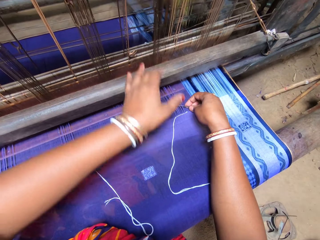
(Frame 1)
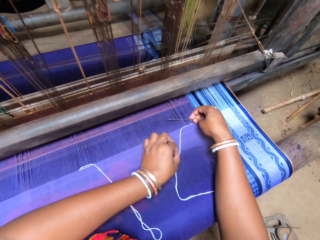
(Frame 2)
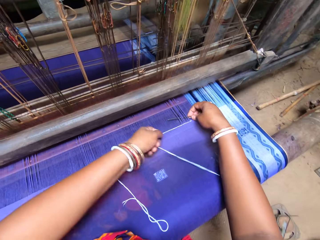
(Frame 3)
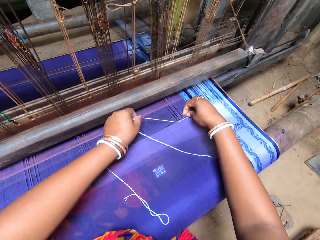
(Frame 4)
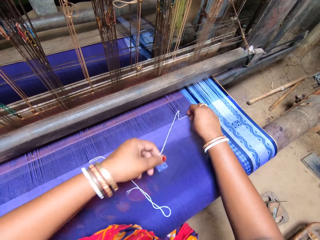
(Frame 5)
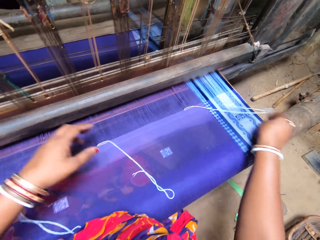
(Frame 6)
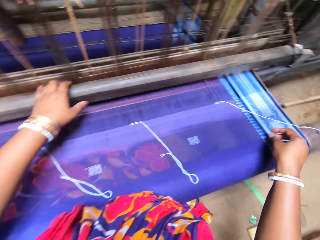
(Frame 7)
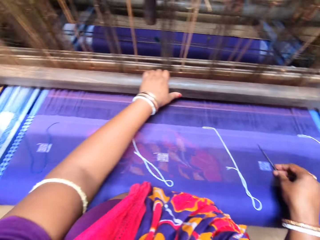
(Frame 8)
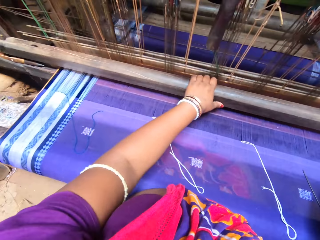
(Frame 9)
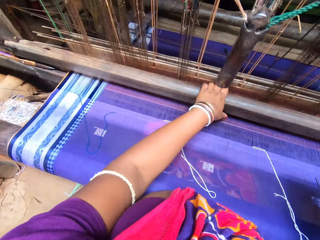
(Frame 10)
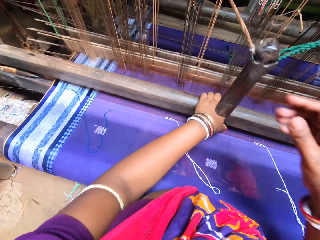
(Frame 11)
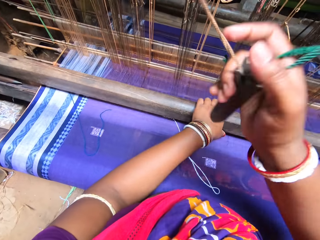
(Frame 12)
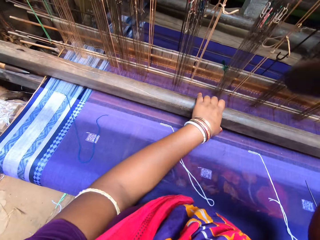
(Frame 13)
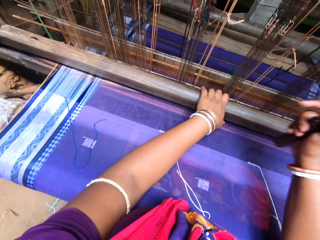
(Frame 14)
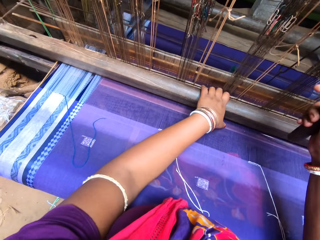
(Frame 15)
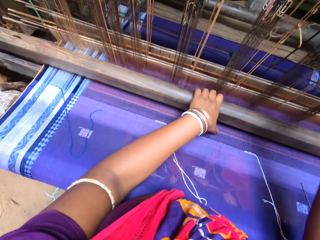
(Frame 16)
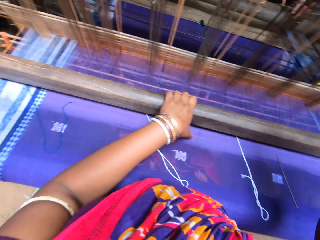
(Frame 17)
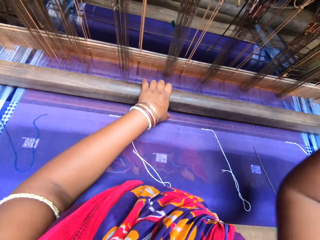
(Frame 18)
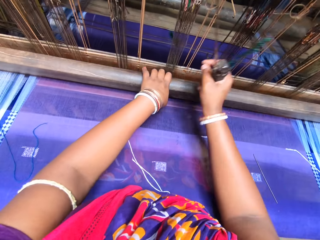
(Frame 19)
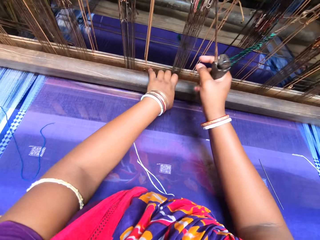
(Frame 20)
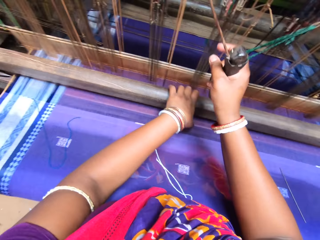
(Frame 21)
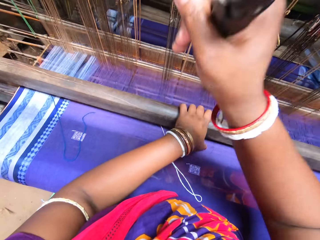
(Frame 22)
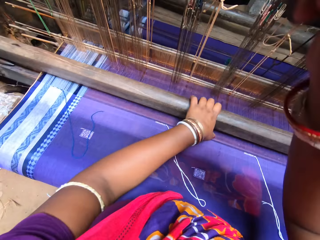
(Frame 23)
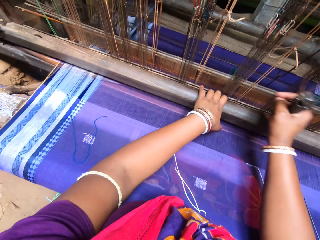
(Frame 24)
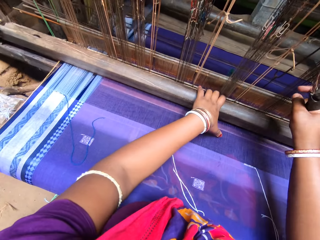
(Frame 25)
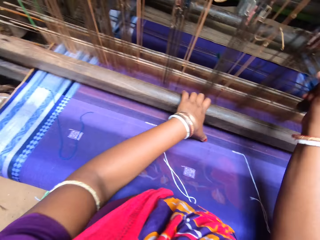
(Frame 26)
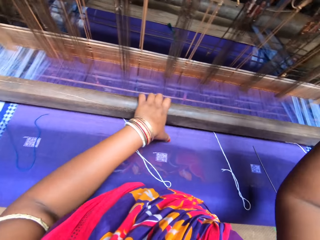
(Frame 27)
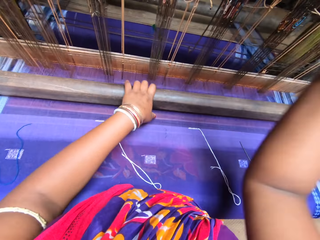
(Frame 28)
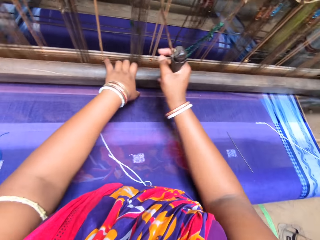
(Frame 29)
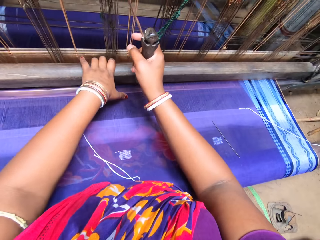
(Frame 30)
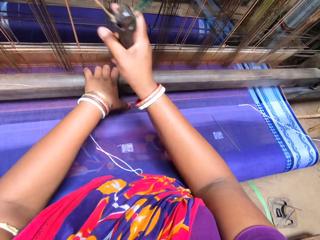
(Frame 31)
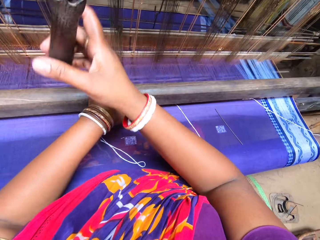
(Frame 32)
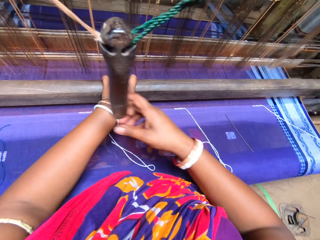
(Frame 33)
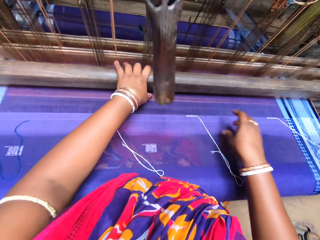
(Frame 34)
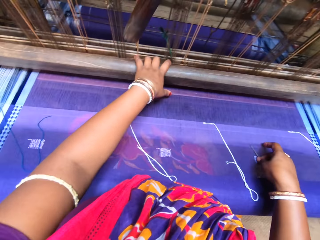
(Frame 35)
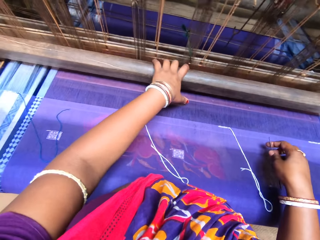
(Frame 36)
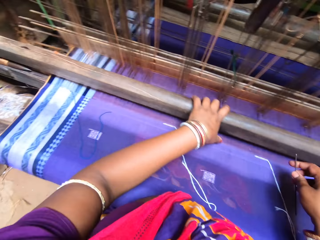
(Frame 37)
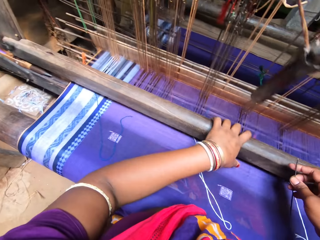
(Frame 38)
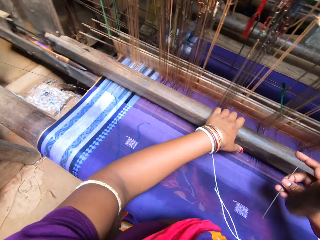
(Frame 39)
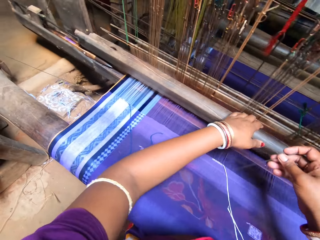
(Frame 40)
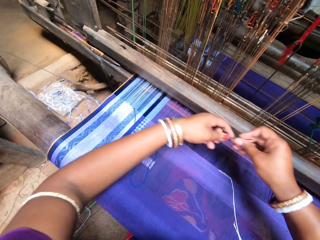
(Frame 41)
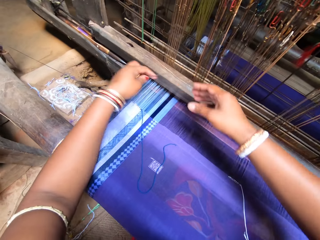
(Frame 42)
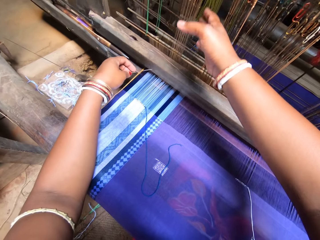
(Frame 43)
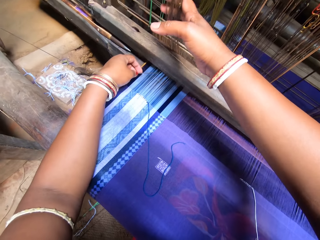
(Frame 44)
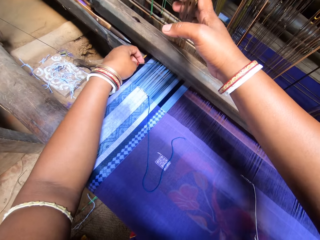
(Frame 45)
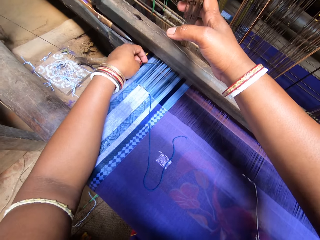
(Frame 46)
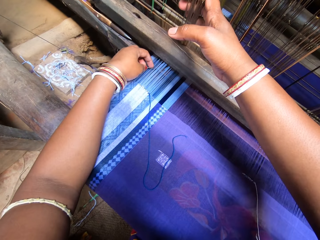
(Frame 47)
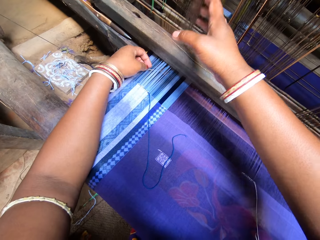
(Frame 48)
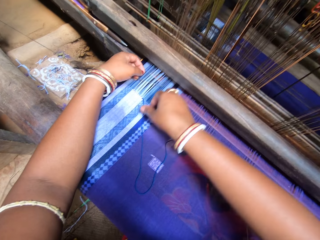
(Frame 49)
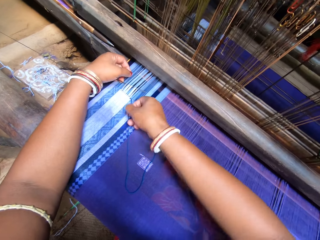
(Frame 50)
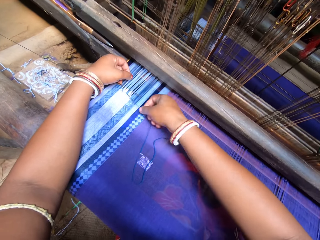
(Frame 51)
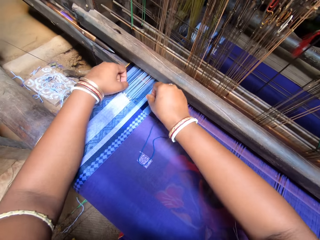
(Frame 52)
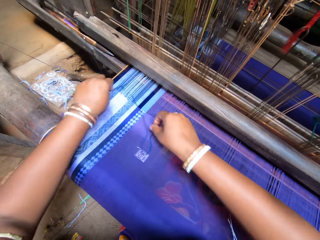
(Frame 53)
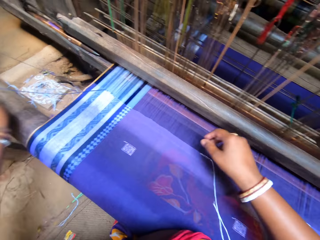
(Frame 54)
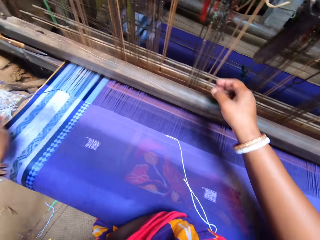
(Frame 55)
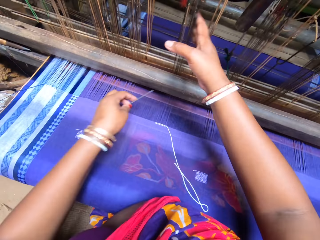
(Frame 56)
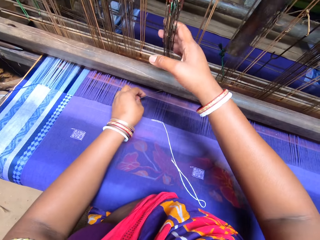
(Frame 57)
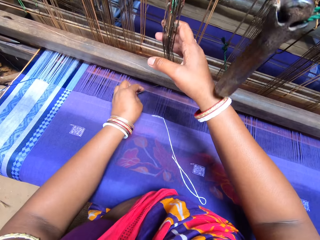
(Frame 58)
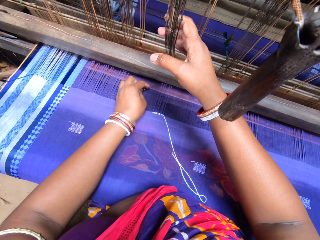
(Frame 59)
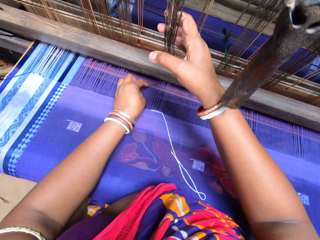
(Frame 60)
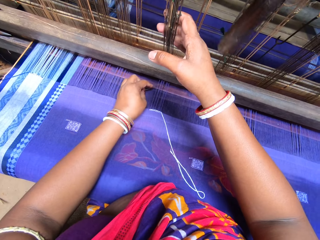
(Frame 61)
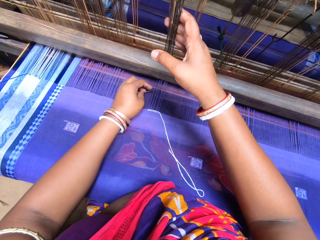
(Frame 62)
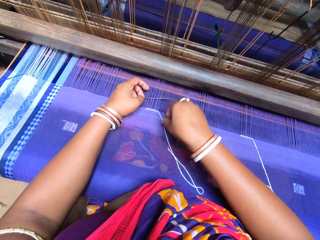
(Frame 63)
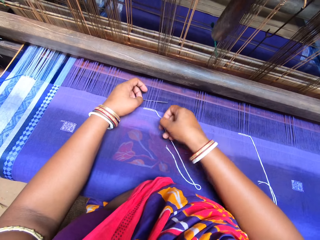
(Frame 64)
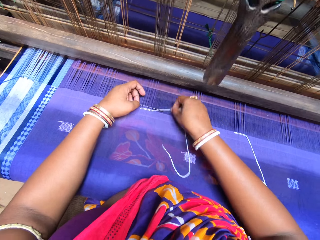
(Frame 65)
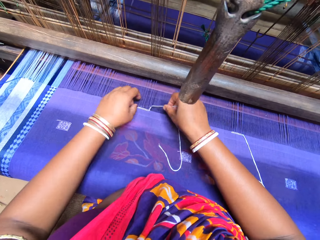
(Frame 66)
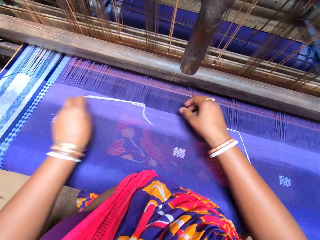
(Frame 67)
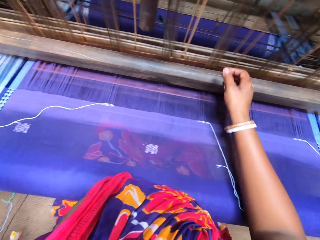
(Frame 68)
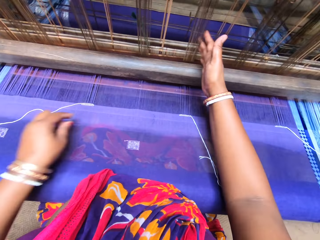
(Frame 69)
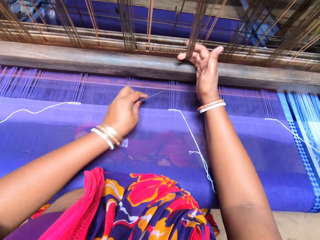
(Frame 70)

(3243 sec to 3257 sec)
The camera wearer drops the pin on the tapestry with her right hand. She weaves the tapestry on the handloom with both hands. She rolls the machine on the fabric. She picks the pin from the tapestry with her right hand. She rolls thread into the tapestry with the pin in her left hand.

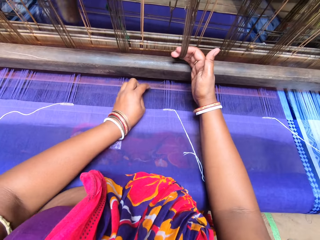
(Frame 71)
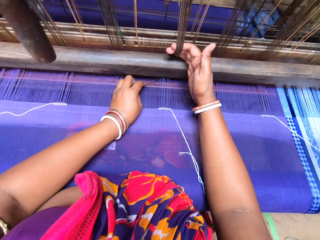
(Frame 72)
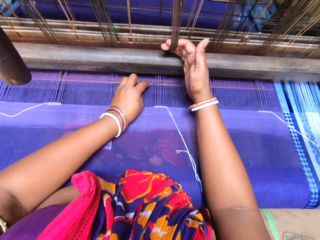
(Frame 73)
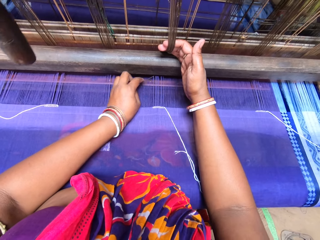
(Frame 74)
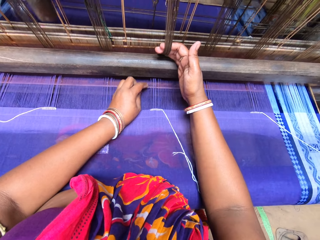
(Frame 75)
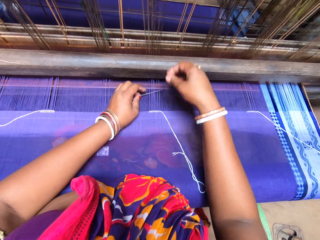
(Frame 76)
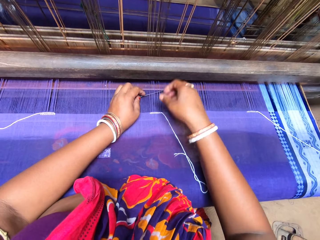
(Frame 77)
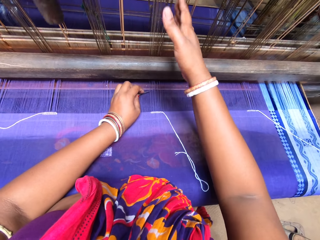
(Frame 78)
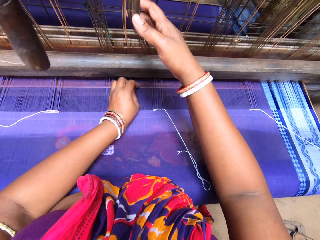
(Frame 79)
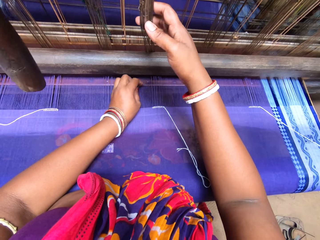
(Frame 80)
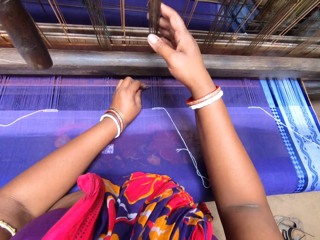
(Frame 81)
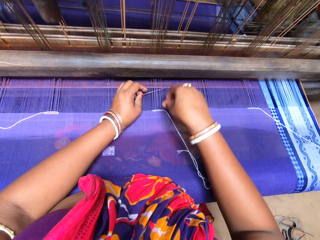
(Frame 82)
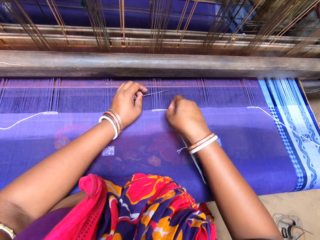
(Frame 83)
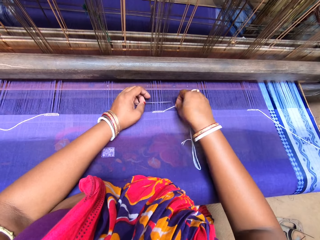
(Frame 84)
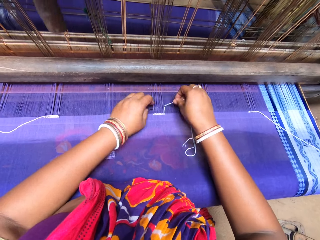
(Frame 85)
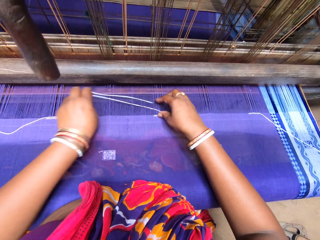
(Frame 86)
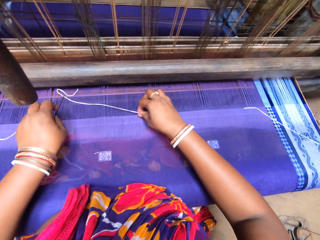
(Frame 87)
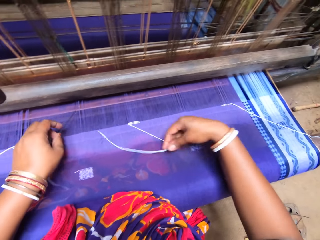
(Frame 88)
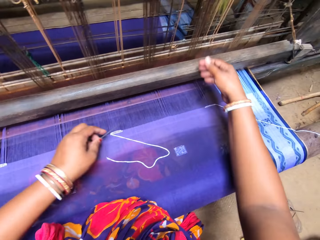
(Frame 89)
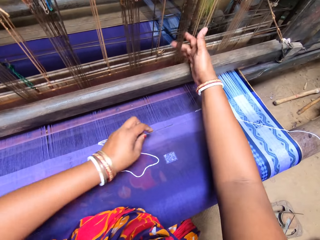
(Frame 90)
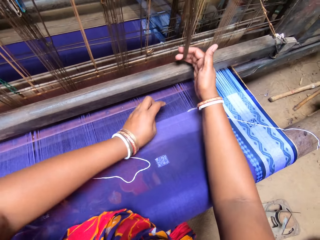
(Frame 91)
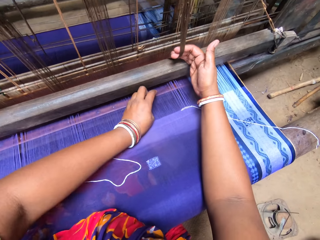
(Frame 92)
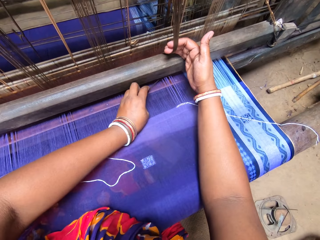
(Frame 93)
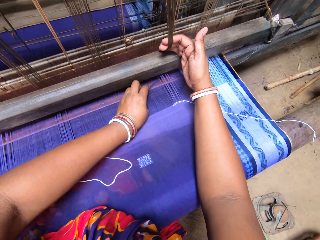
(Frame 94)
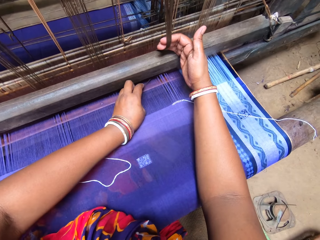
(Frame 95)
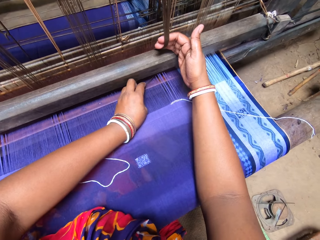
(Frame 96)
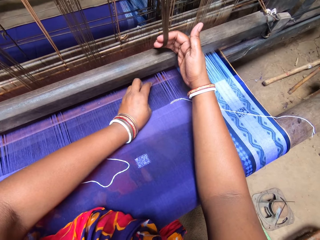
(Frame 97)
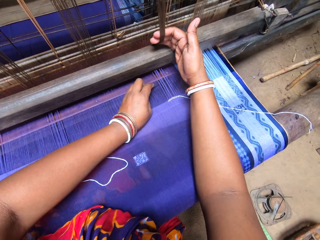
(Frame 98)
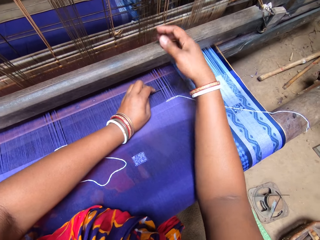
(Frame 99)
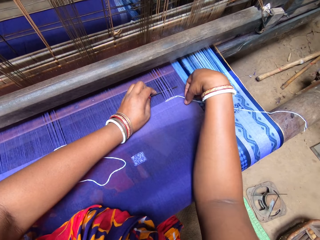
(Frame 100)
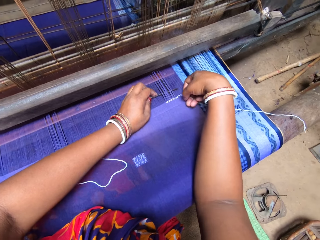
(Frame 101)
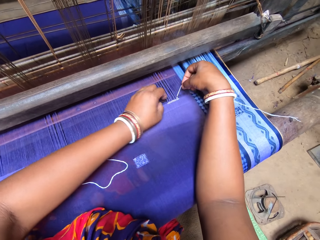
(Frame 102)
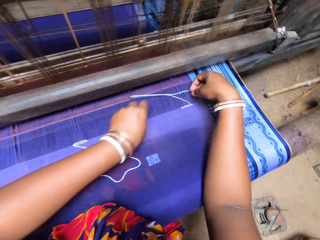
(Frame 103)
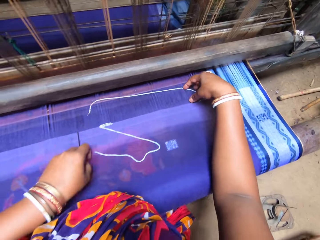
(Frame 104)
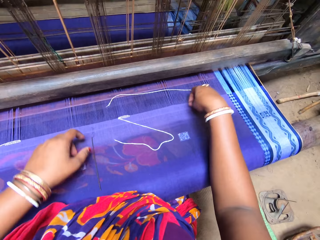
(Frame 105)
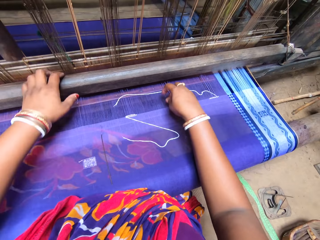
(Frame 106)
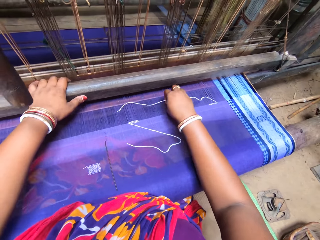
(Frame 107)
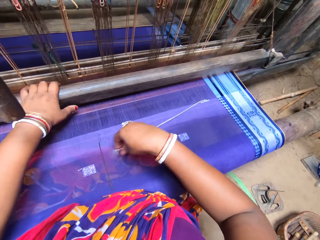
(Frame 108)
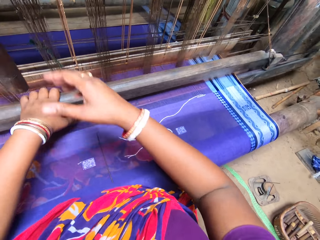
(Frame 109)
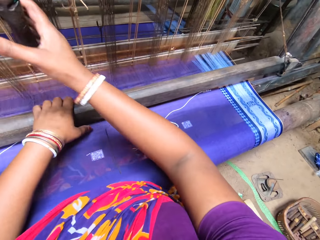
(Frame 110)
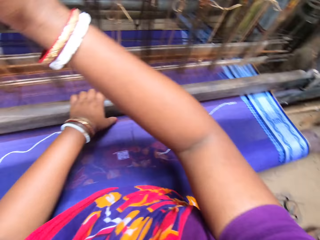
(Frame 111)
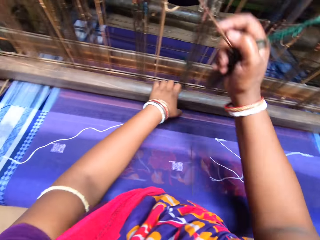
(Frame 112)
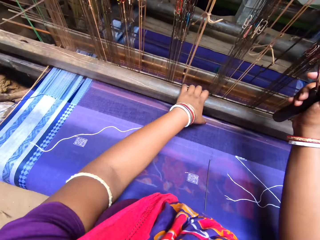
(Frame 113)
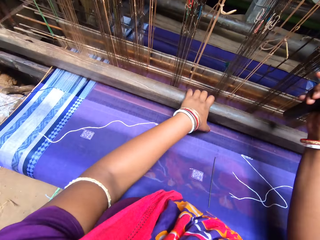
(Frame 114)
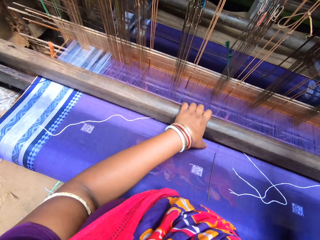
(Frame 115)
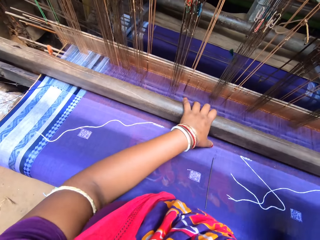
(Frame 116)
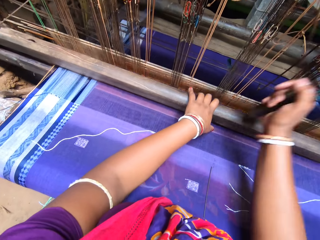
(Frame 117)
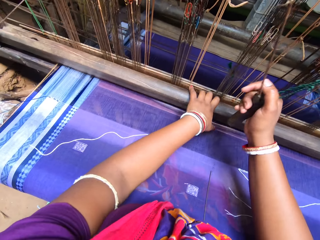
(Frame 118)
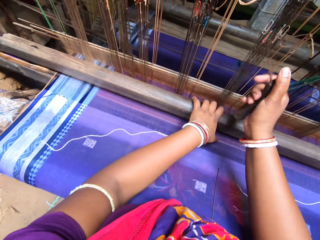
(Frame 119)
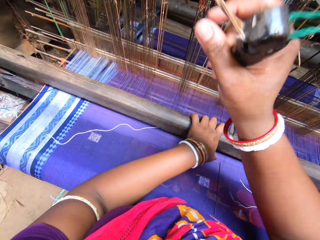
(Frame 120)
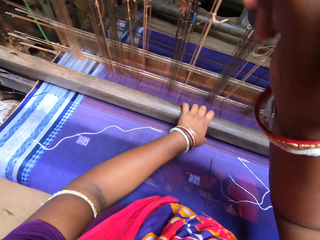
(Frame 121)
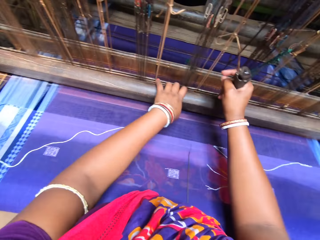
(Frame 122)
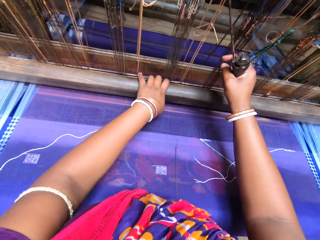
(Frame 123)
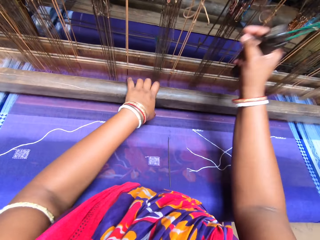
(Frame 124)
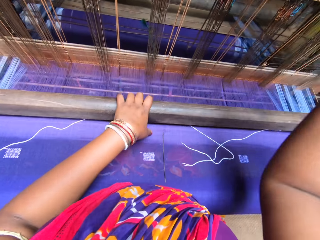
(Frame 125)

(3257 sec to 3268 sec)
The camera wearer drops the pin on the tapestry with her left hand. She weaves the tapestry on the handloom with both hands. She rolls the machine on the fabric.
